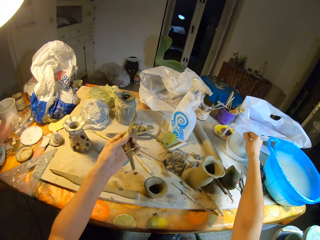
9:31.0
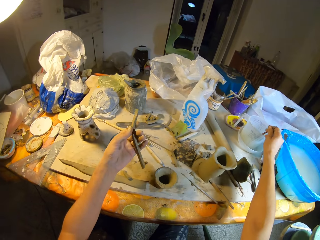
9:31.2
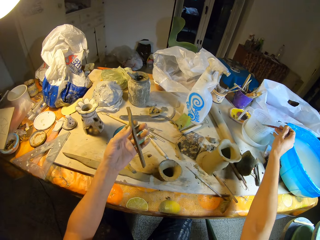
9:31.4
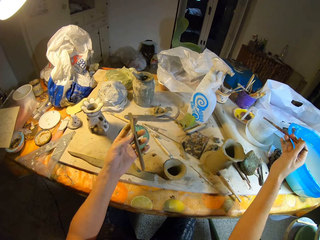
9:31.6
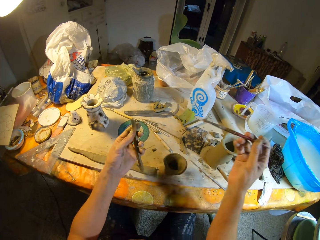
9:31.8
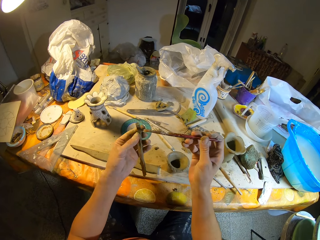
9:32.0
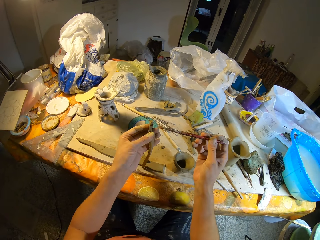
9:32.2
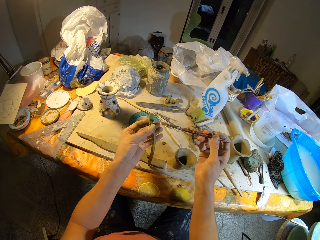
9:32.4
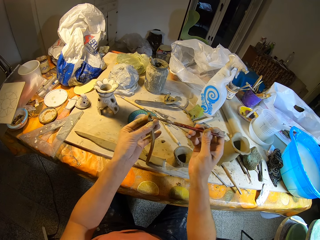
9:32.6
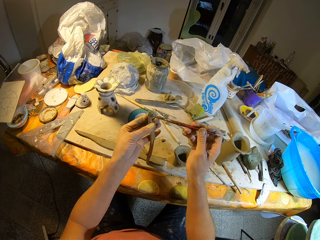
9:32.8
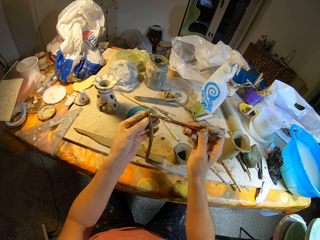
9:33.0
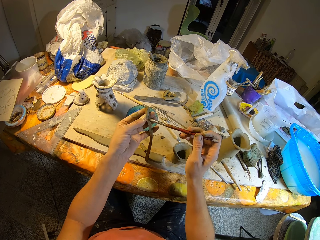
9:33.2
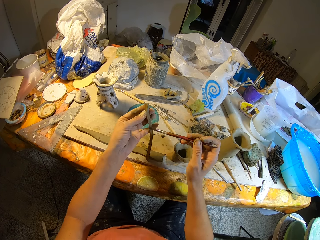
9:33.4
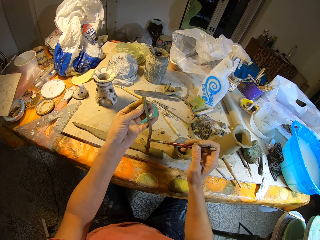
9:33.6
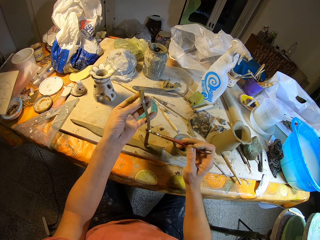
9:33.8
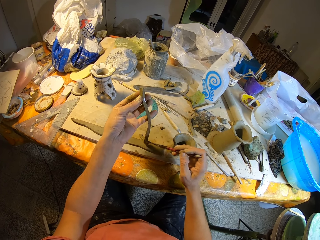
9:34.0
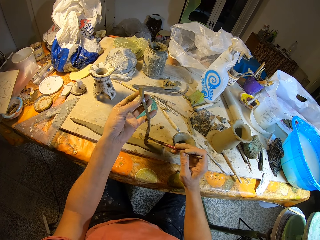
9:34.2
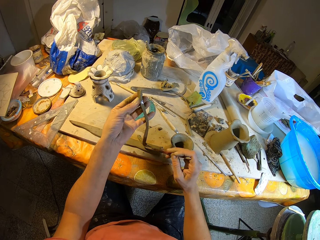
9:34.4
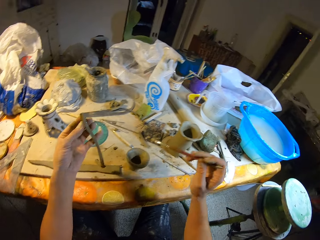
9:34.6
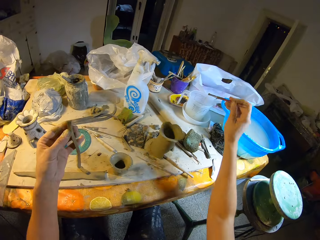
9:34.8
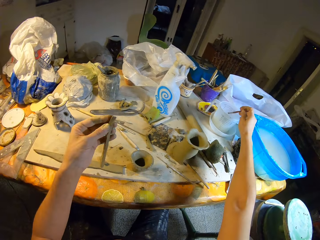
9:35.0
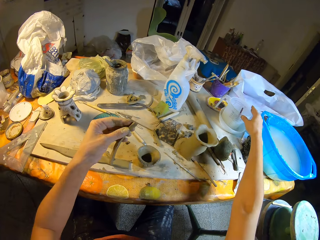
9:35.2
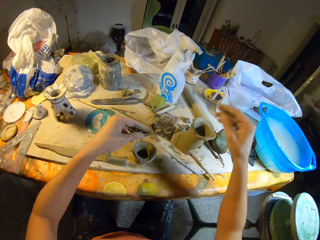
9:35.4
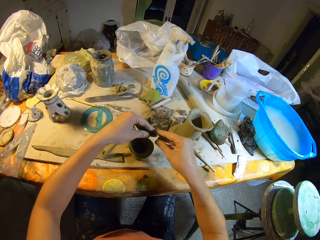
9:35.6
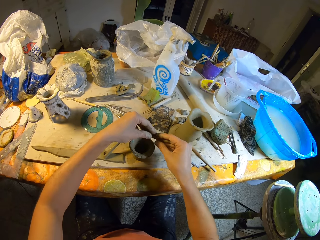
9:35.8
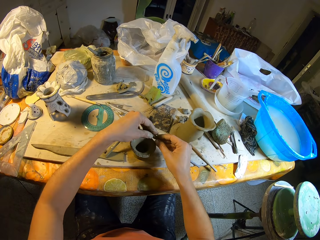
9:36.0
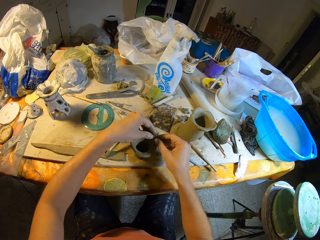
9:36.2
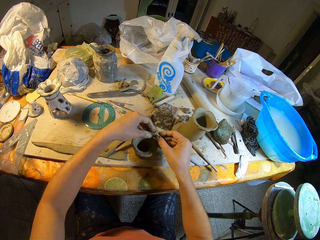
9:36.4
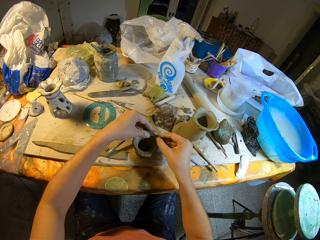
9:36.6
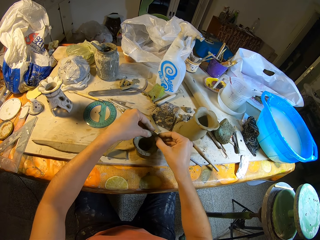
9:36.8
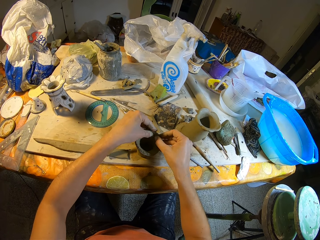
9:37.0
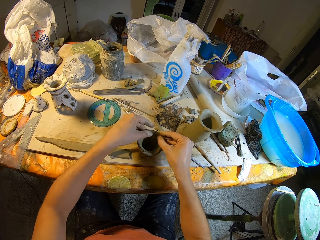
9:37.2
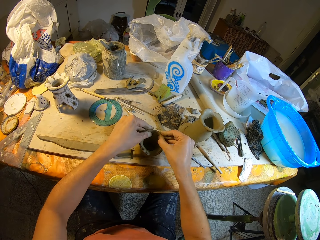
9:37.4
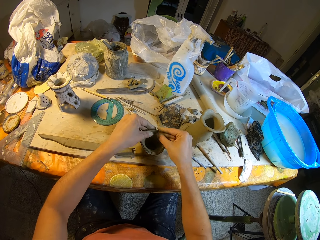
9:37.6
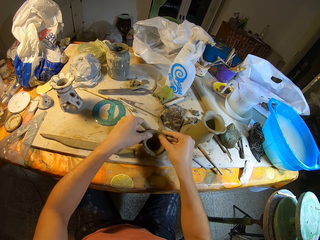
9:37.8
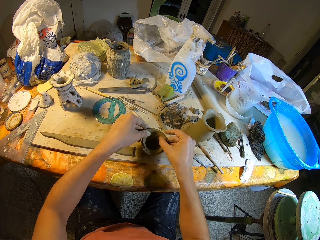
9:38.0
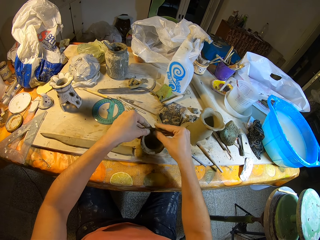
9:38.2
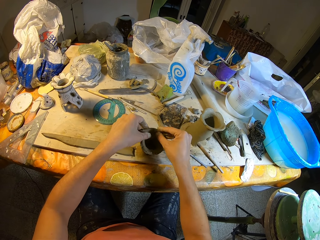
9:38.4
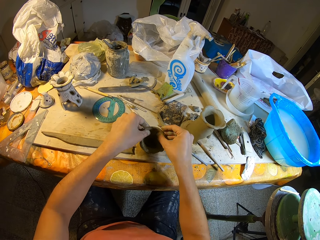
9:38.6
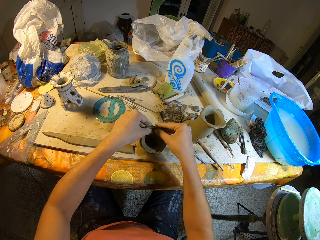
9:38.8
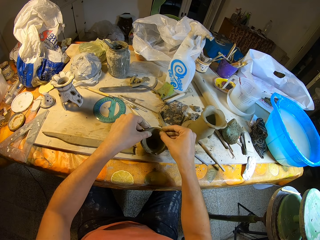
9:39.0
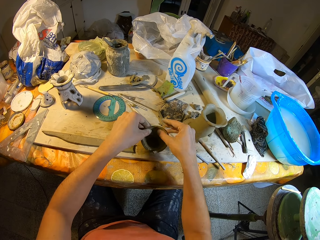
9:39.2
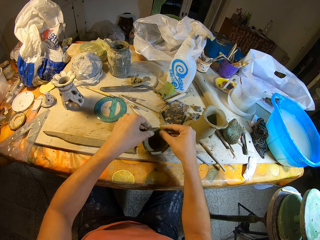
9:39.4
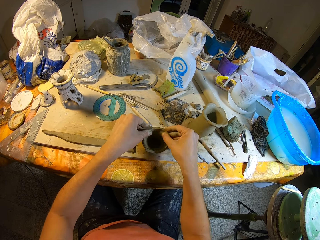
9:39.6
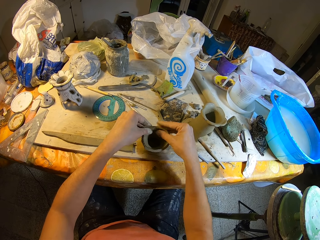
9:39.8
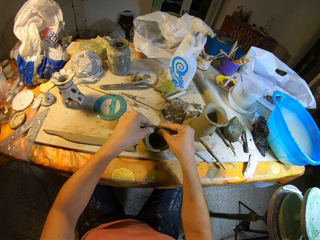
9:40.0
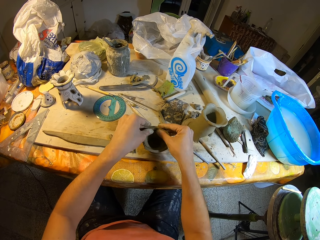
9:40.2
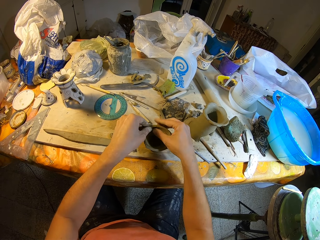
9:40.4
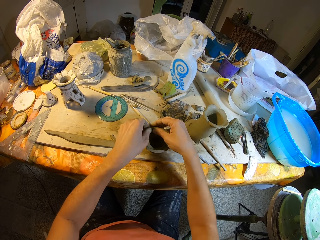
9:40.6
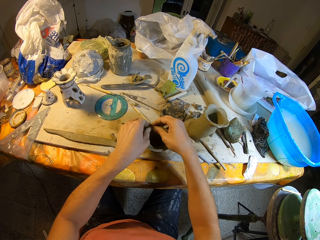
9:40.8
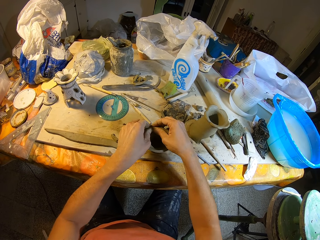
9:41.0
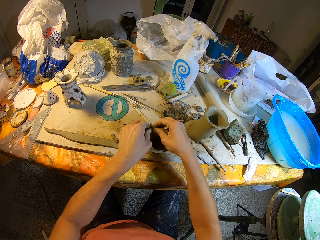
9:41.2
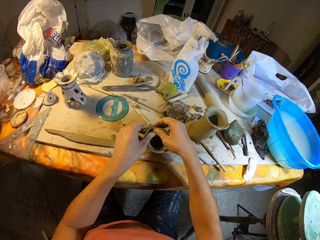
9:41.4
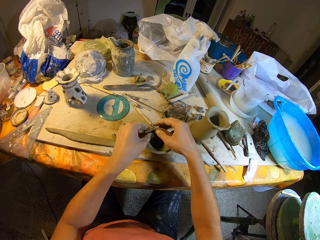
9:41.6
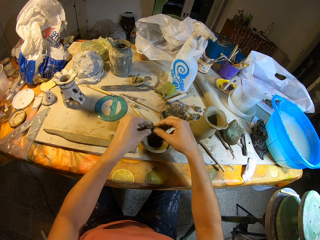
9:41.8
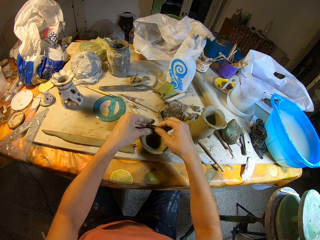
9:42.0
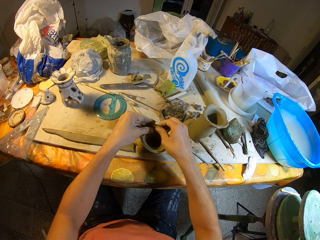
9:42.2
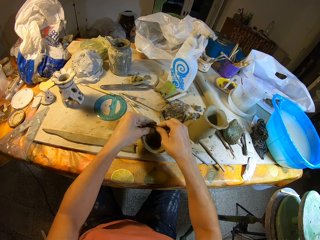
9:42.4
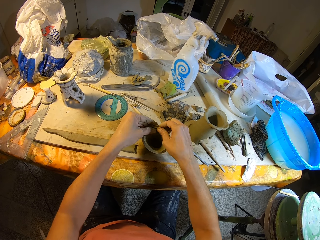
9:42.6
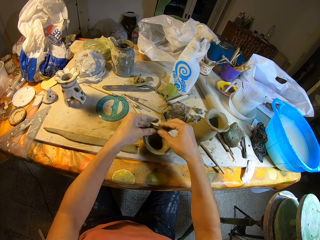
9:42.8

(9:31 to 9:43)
The camera wearer picks a brush from inside a cup on the table with her right hand. She brushes the strand of clay with the brush in her right hand. She places the brush in the cup on the table with her right hand. She adds the strand of clay to the cup with both hands.

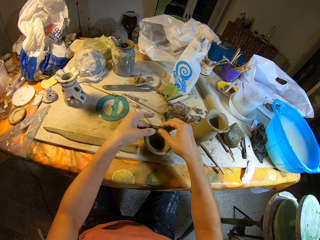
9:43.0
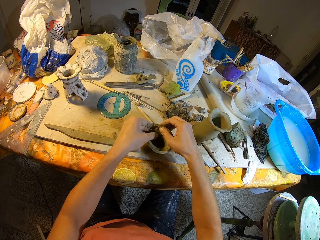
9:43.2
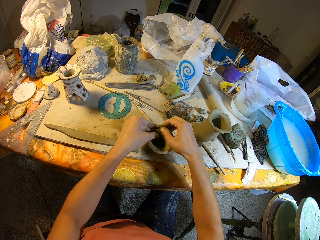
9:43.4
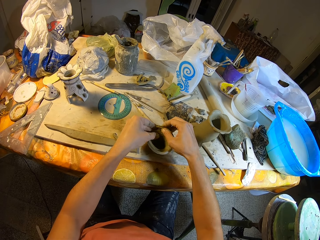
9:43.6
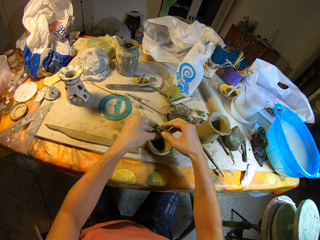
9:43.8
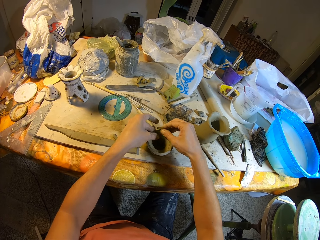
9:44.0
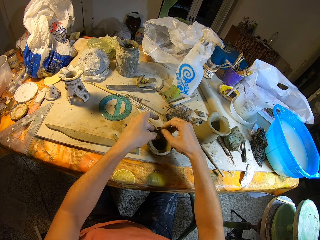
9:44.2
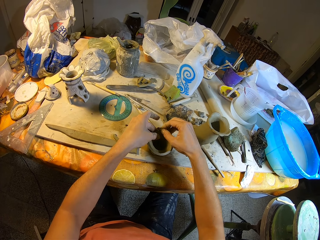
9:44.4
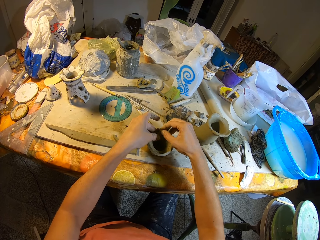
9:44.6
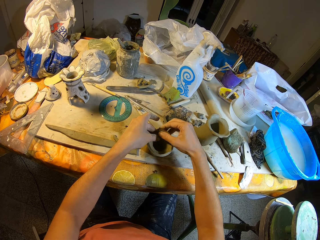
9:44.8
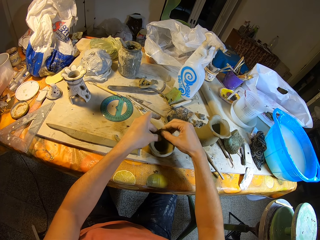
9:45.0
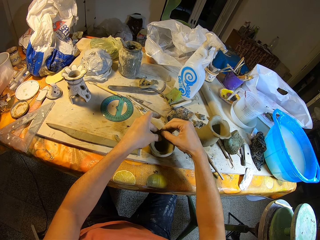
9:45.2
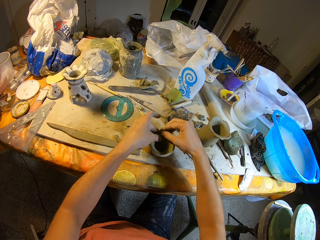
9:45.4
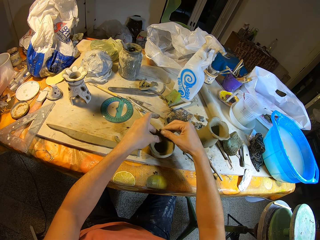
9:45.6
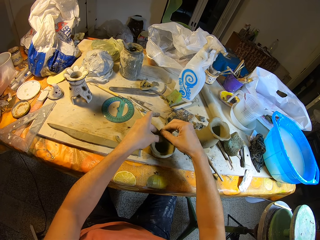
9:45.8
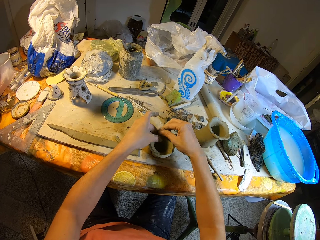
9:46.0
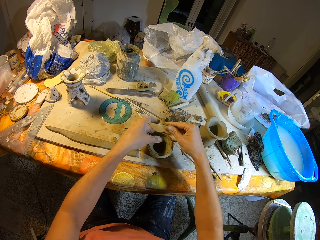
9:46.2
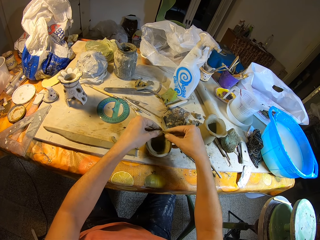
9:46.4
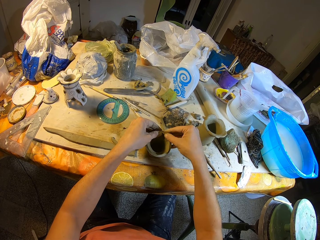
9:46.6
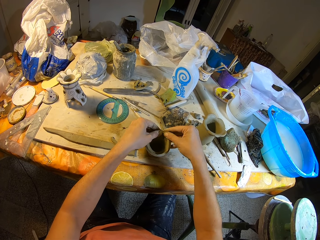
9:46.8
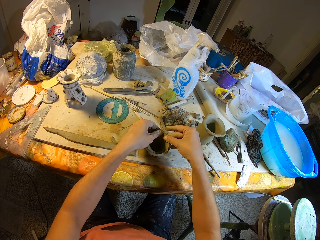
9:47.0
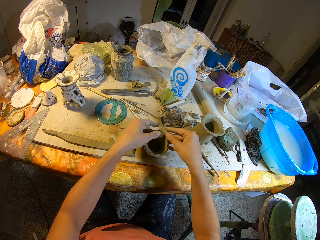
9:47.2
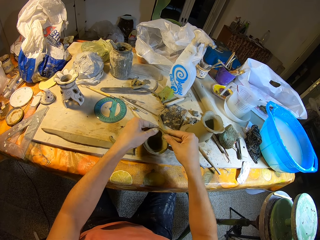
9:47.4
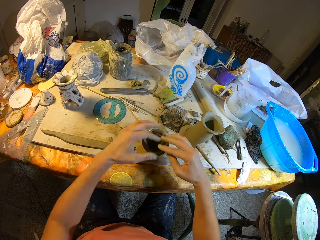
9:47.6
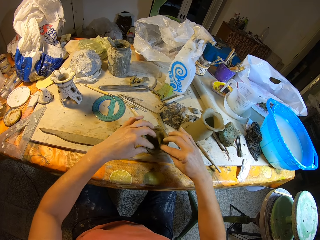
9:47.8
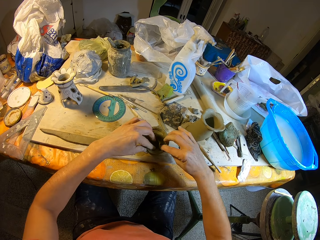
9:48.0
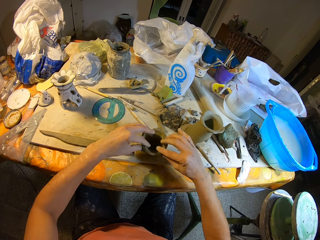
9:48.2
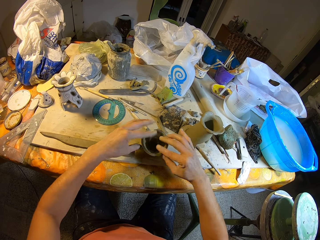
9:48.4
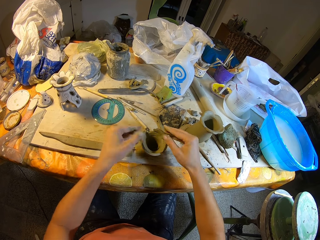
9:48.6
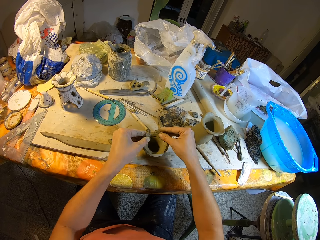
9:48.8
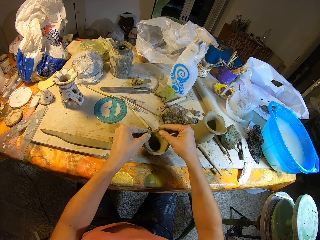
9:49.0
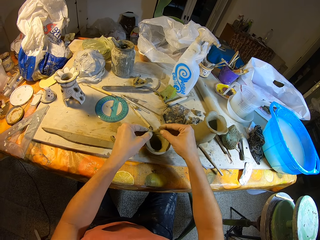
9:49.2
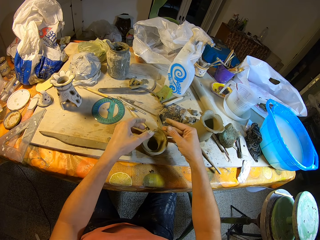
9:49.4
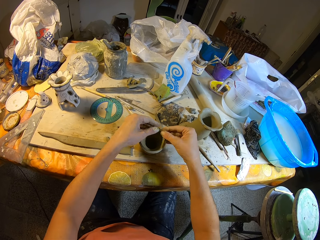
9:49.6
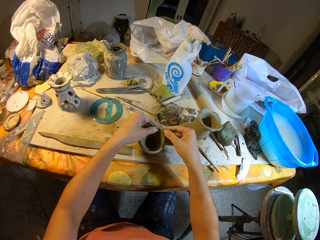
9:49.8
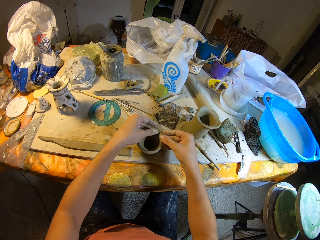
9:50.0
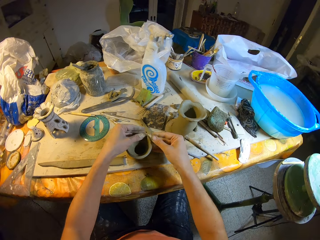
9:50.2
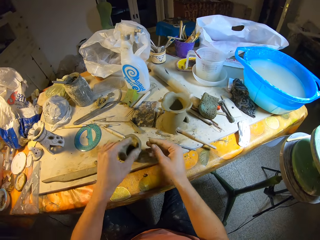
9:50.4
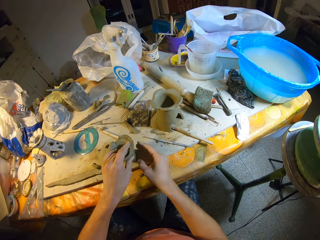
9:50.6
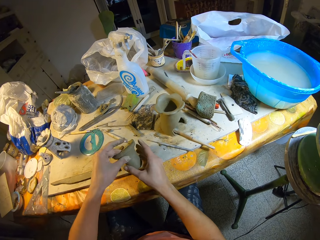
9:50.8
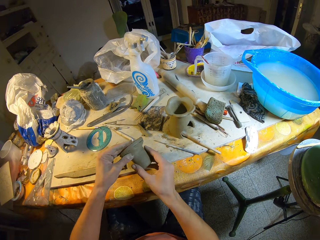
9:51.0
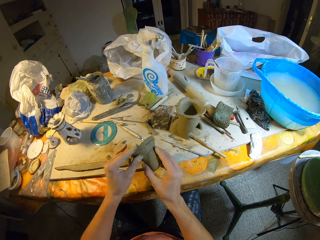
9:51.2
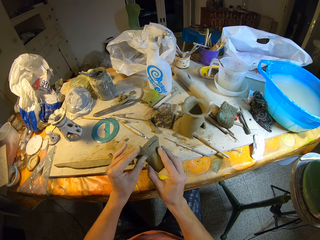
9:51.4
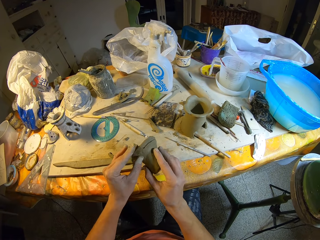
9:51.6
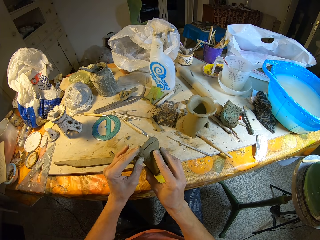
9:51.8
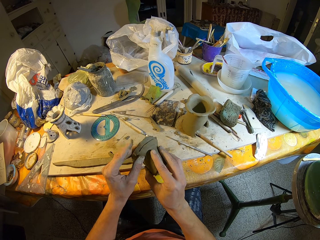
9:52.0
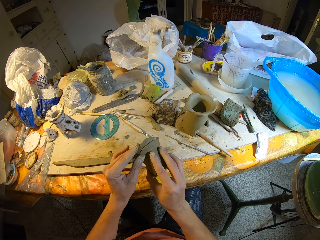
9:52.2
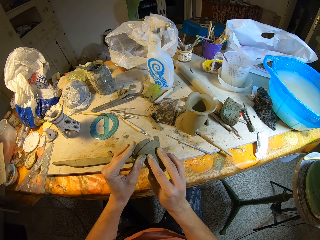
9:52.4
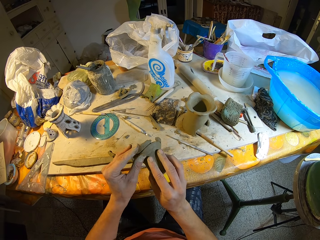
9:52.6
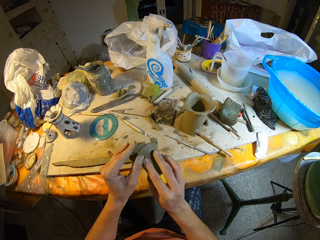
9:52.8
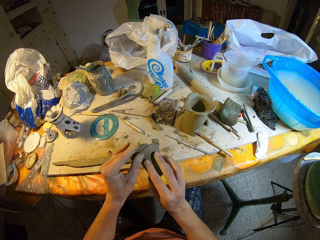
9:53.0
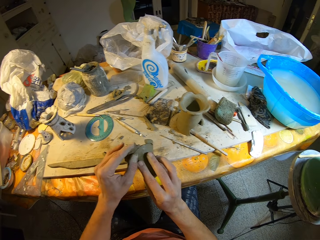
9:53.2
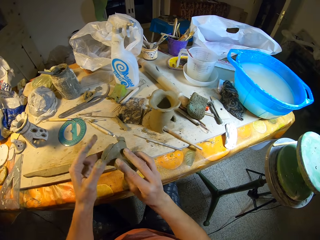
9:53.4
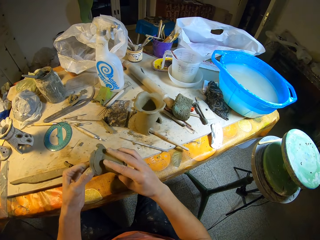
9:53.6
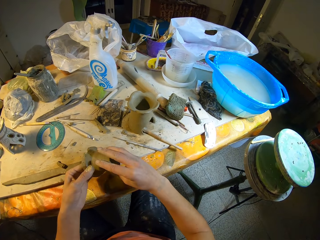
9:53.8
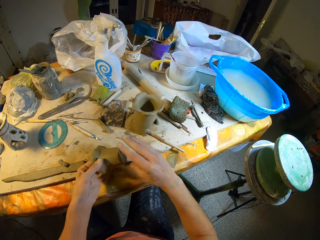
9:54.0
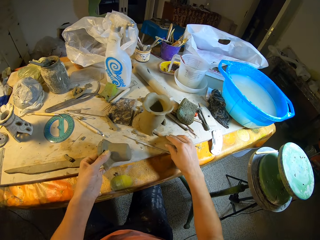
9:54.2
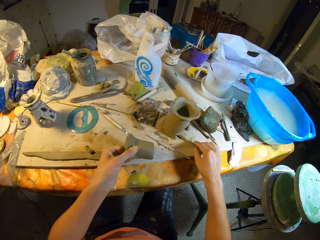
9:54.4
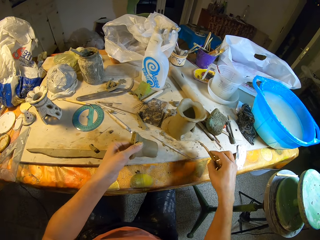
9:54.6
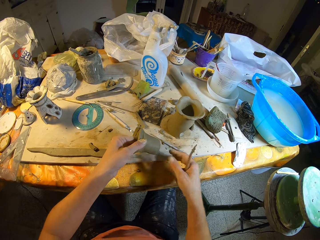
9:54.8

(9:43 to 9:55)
The camera wearer smears the clay with the fingers. She picks the cup from the table with both hands. She smoothens the cup with both hands. She picks a spatula from the table with her right hand.
